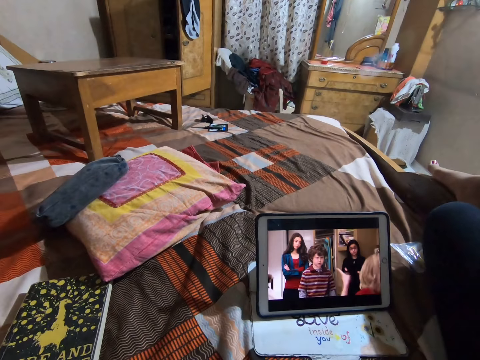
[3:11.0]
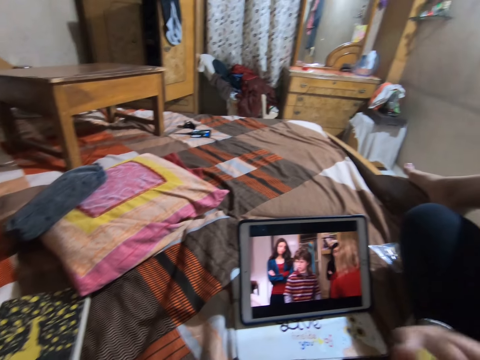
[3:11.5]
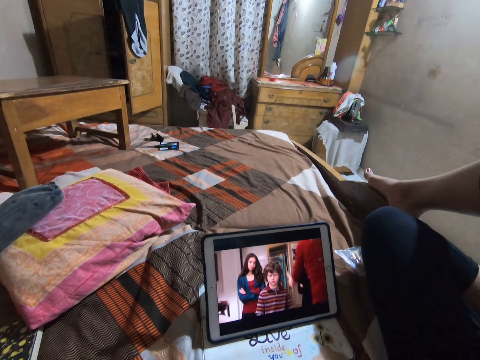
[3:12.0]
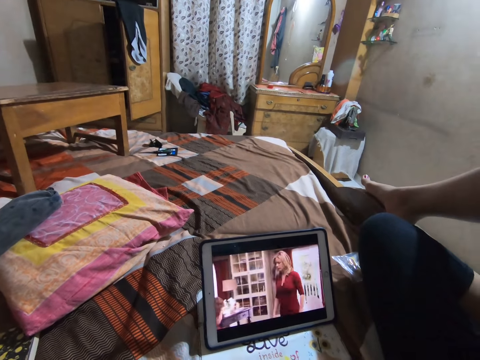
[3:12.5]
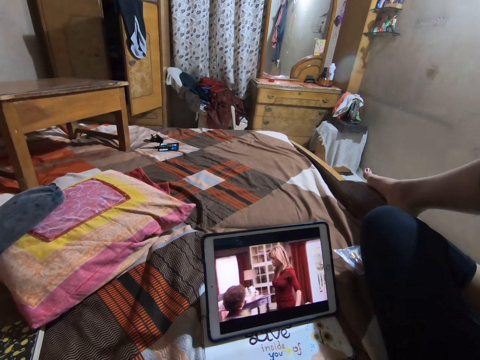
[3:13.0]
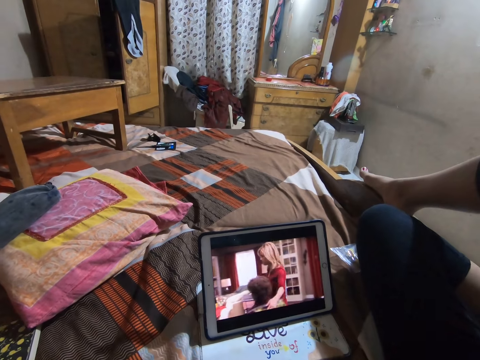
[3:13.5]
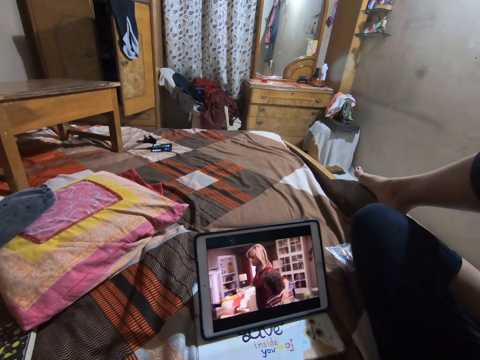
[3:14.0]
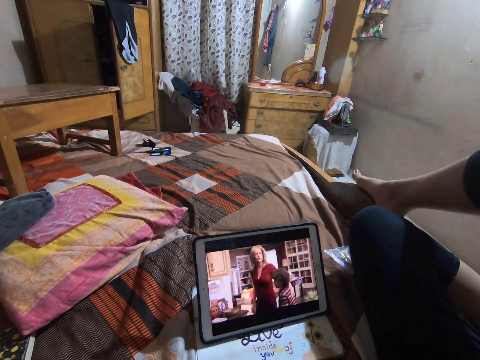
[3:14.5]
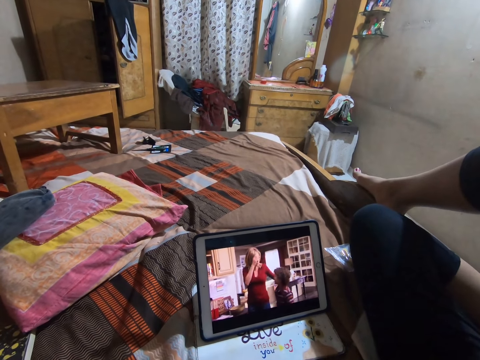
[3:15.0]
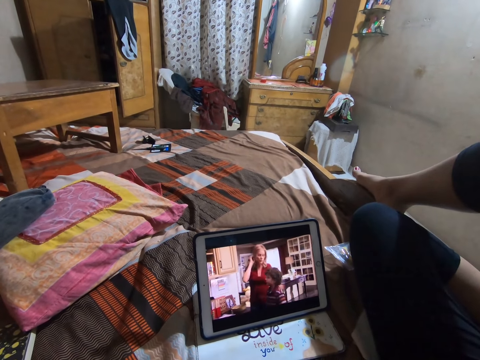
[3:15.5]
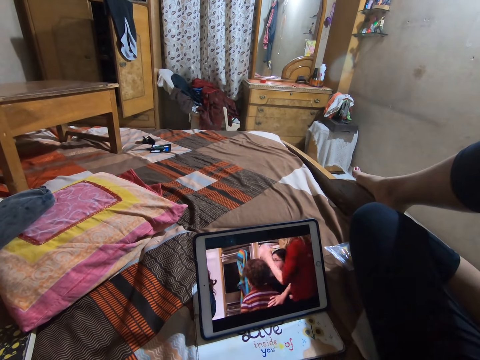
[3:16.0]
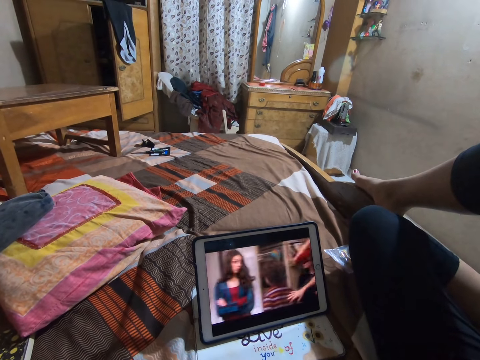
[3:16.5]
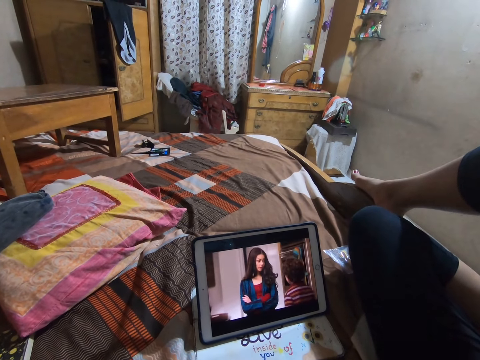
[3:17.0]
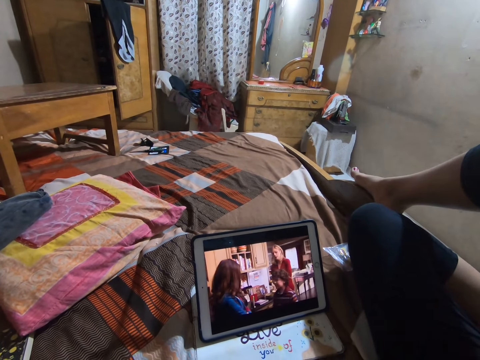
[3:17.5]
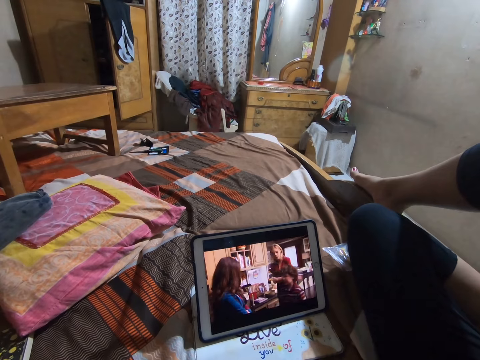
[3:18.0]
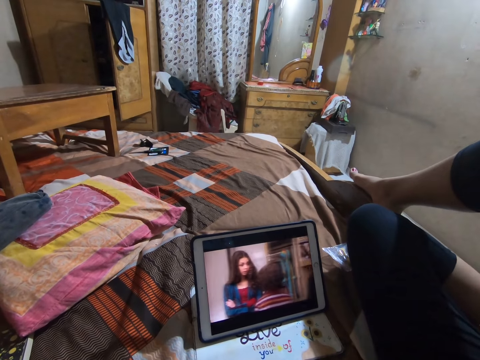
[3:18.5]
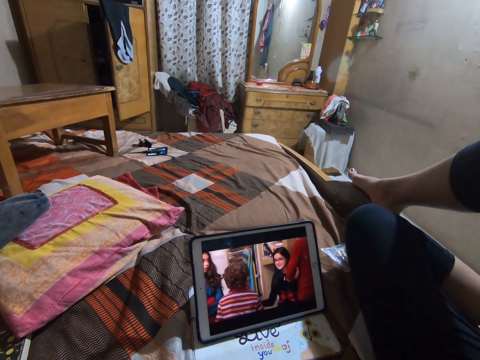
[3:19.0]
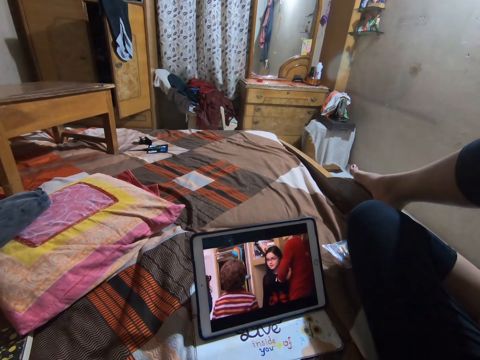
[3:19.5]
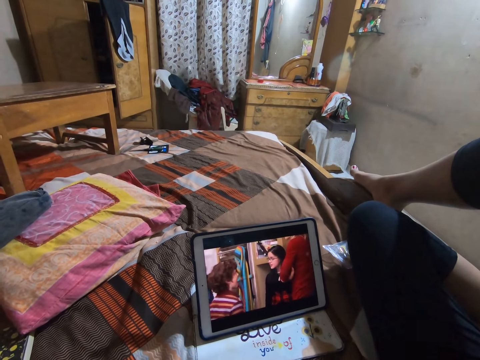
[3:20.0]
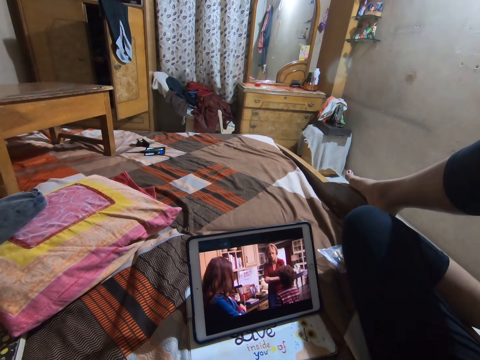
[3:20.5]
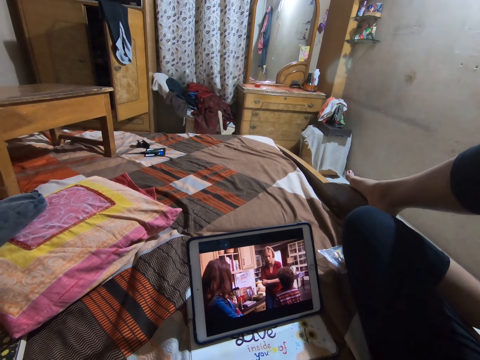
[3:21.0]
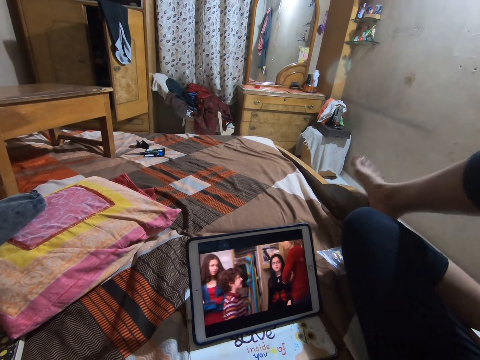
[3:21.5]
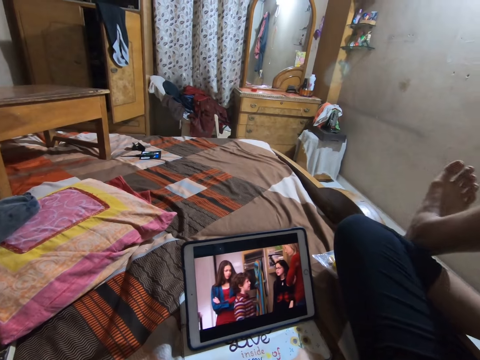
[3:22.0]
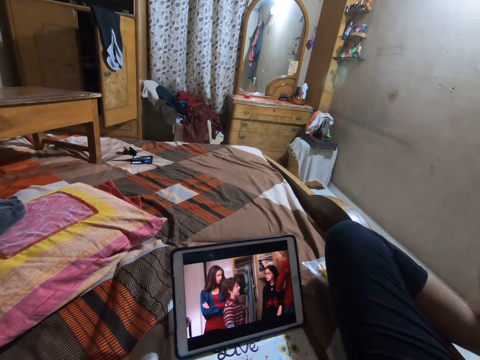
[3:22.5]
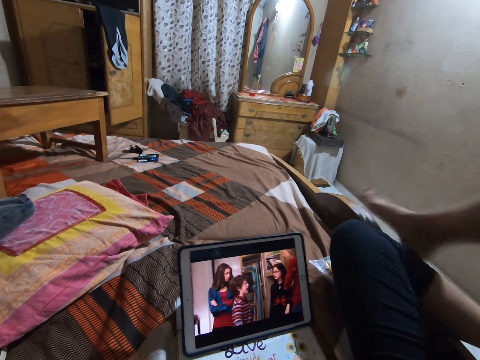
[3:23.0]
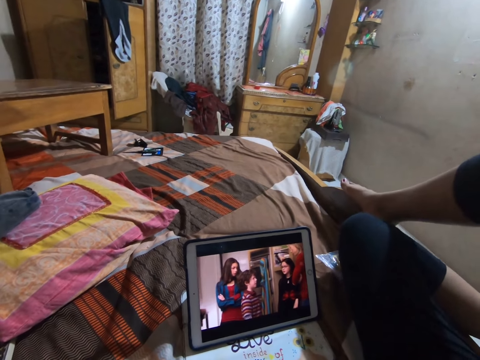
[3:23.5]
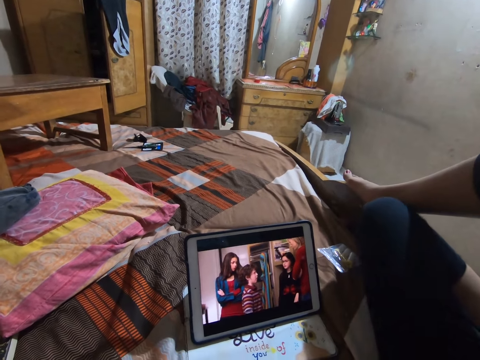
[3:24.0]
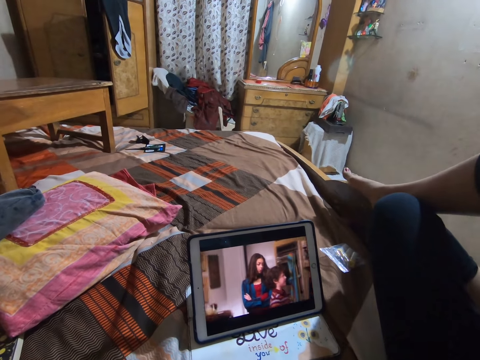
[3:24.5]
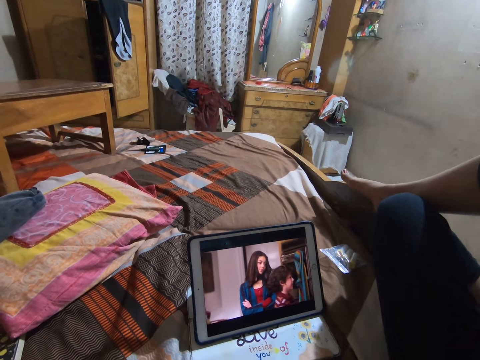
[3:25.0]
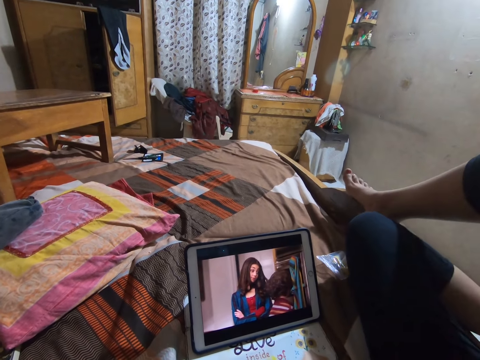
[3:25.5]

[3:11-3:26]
The camera wearer watches on a tablet. They move the right leg. They watch on the tablet.

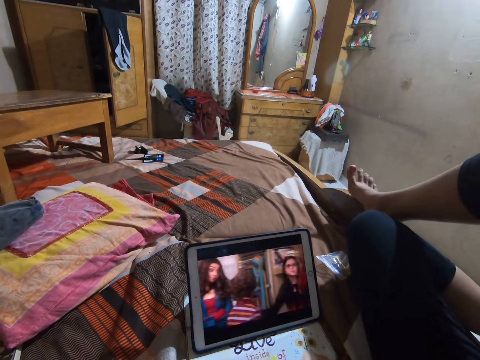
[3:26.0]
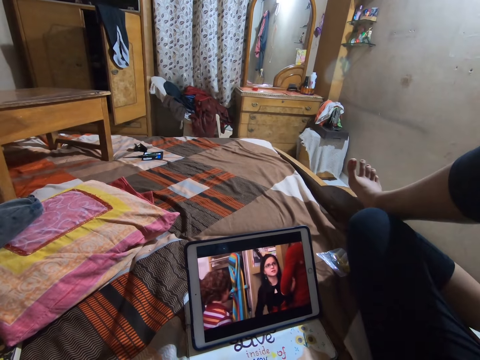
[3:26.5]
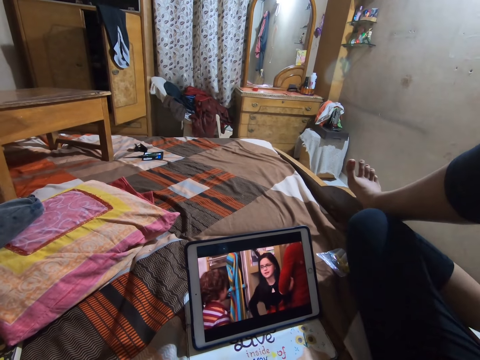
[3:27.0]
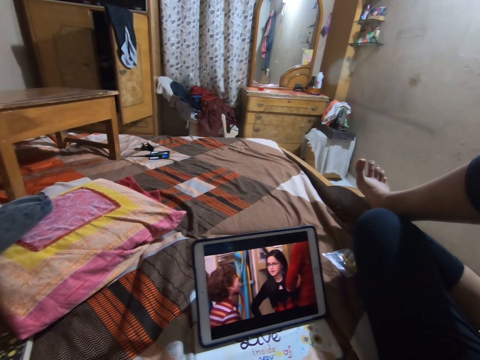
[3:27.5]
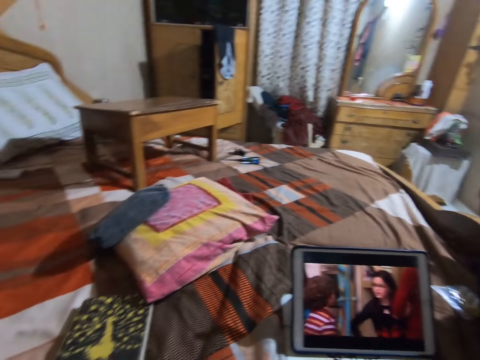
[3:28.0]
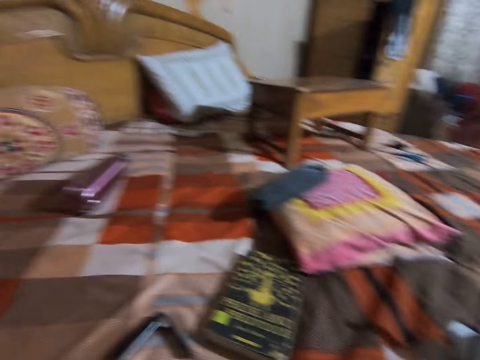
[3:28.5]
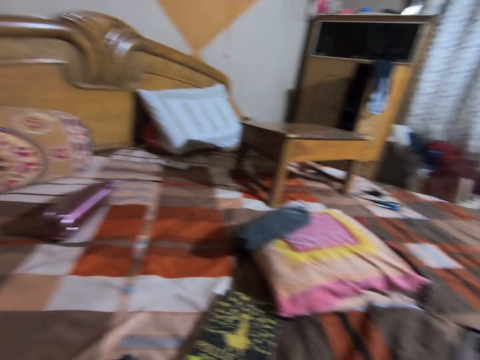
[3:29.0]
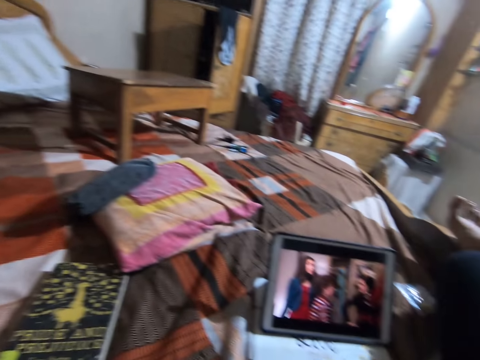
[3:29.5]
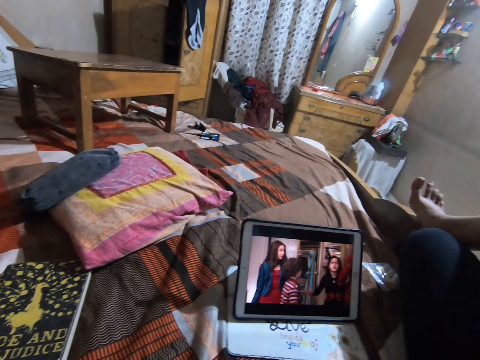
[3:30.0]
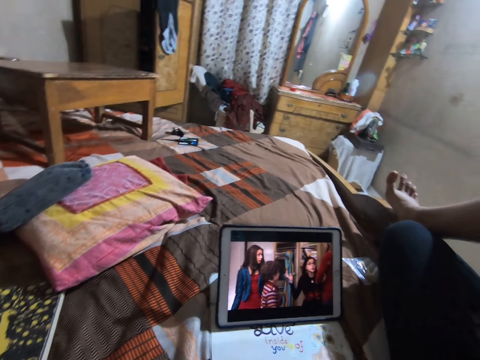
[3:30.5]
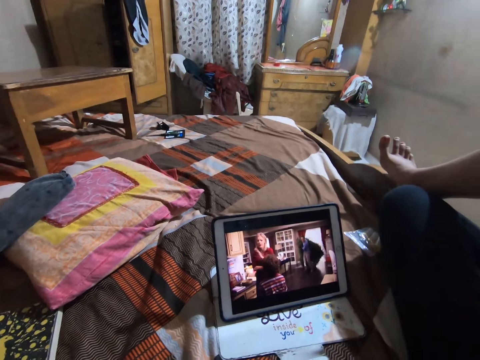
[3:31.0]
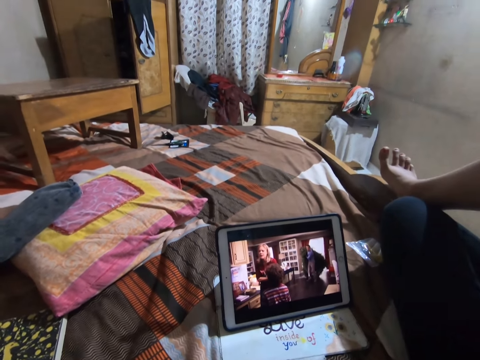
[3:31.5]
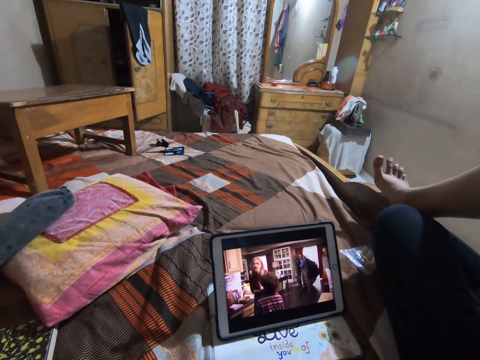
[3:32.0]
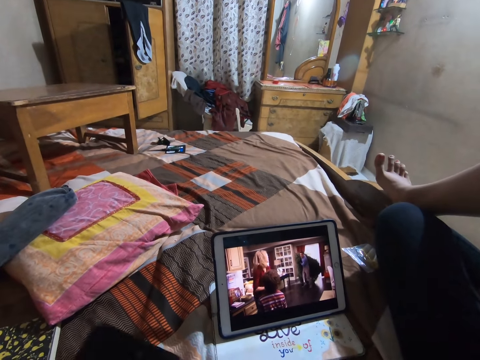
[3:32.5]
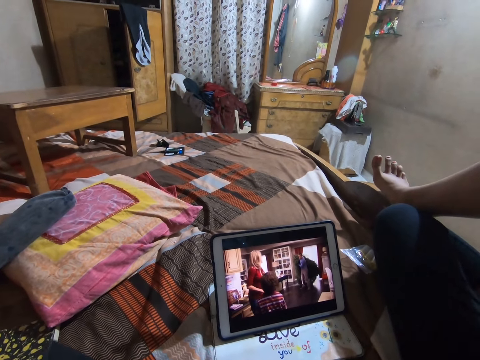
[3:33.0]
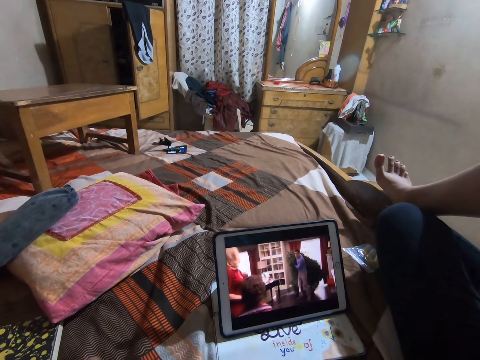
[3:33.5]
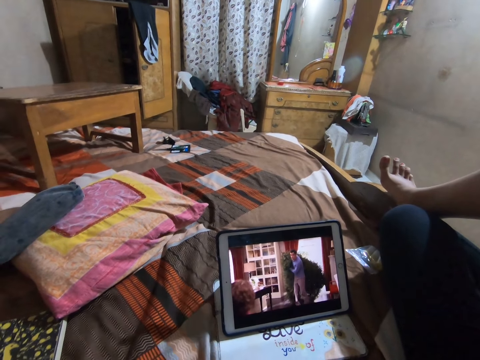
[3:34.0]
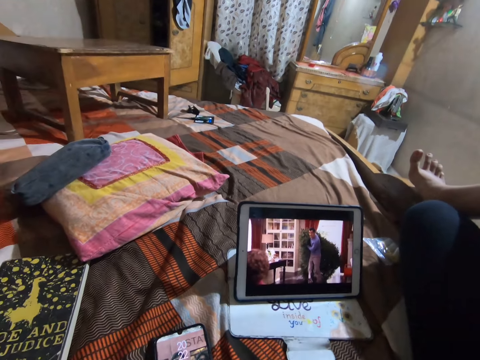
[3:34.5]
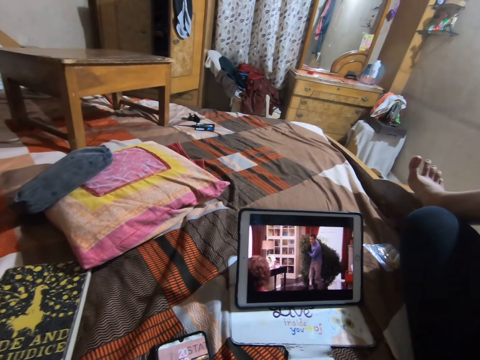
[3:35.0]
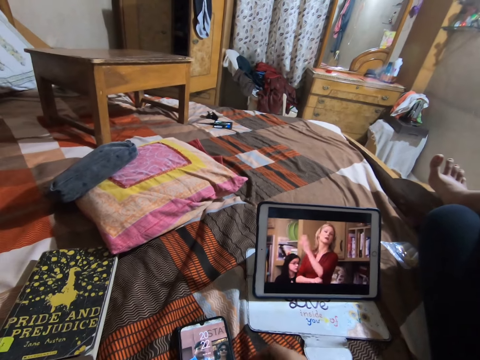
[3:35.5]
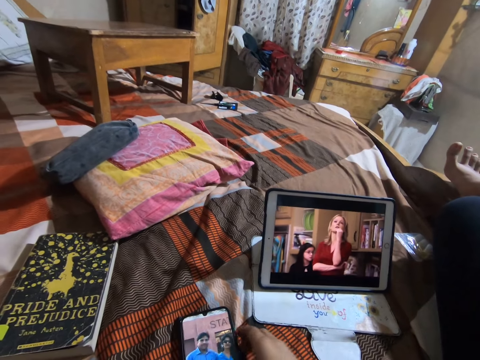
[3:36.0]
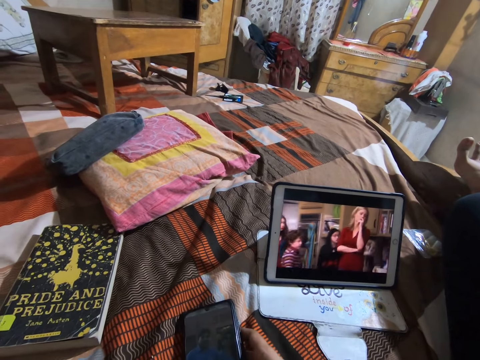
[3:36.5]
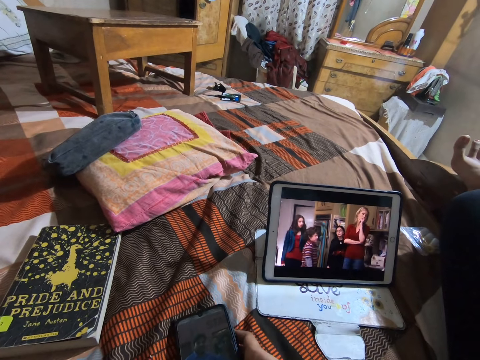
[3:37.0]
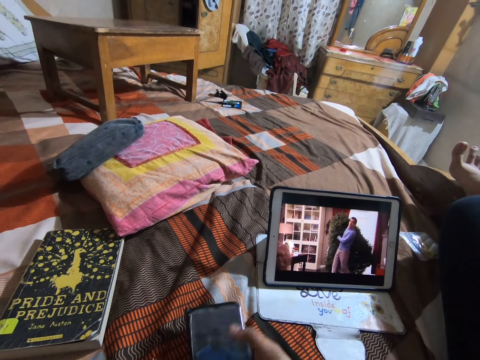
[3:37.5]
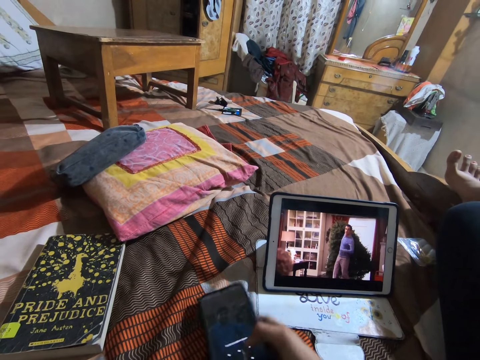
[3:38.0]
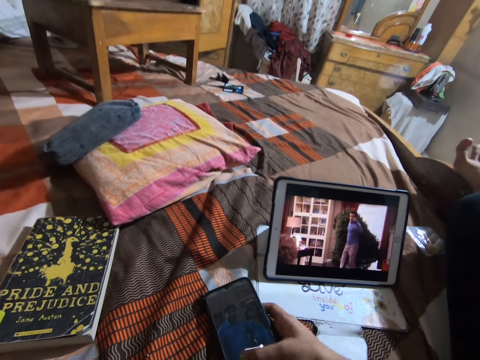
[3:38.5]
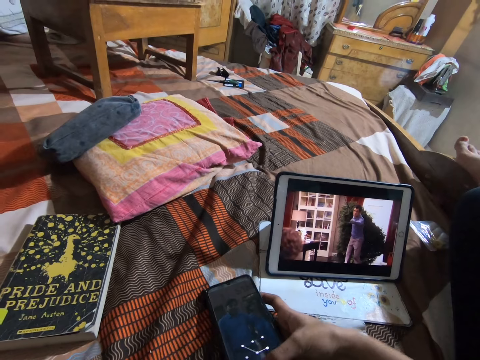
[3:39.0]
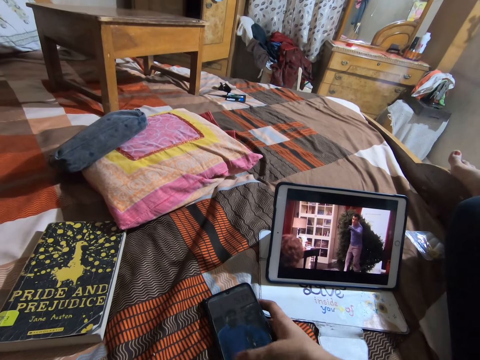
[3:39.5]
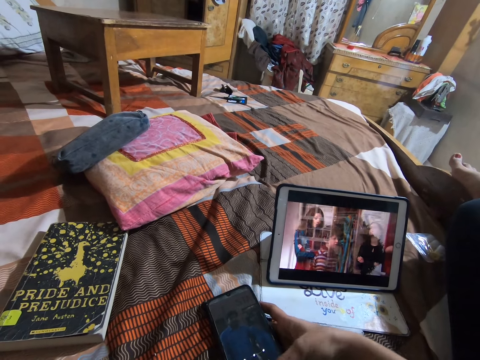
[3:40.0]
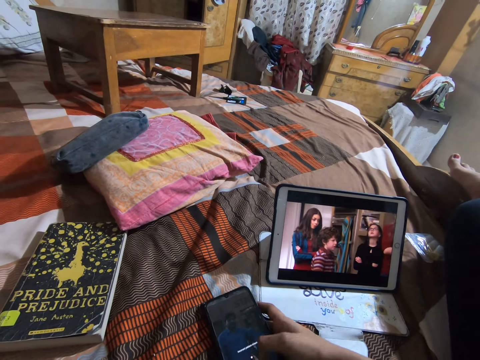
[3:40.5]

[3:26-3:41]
The camera wearer looks around the bed. They watch on a tablet. They lift a phone, drop the phone on the bed. They watch on the tablet. They operate the phone. They lift the phone. They operate the phone.
